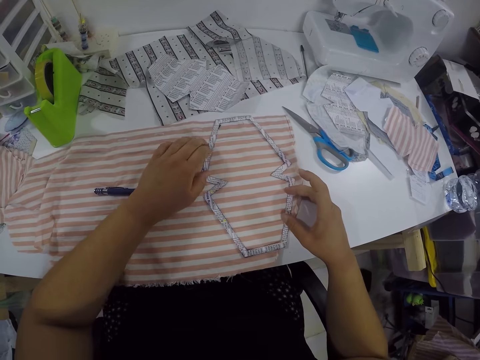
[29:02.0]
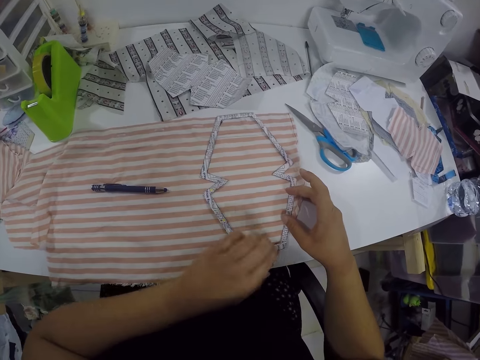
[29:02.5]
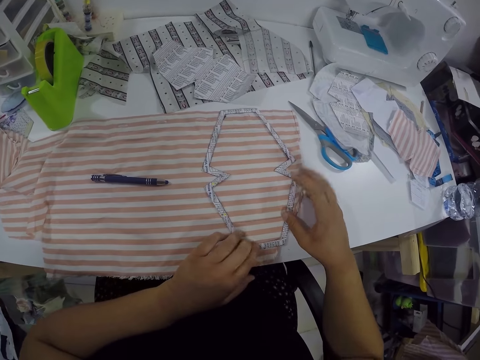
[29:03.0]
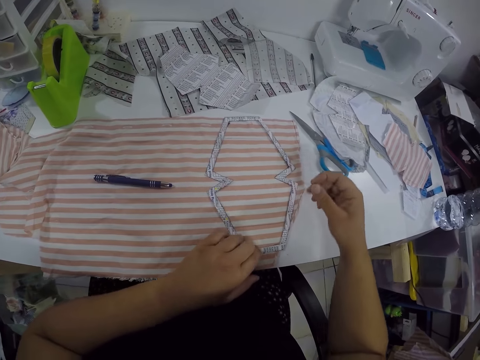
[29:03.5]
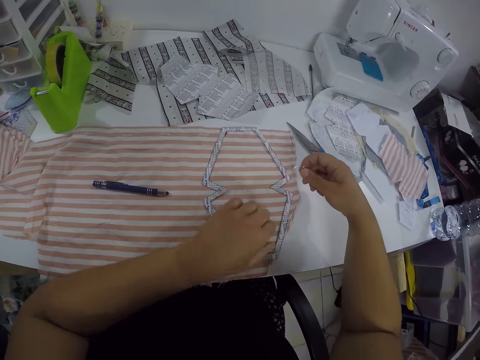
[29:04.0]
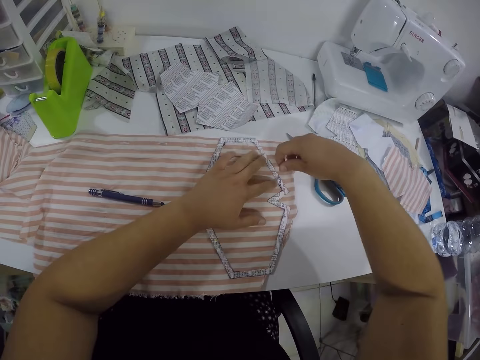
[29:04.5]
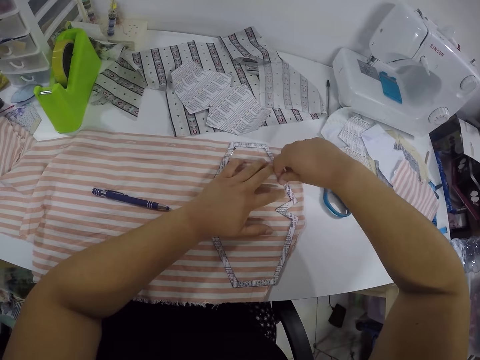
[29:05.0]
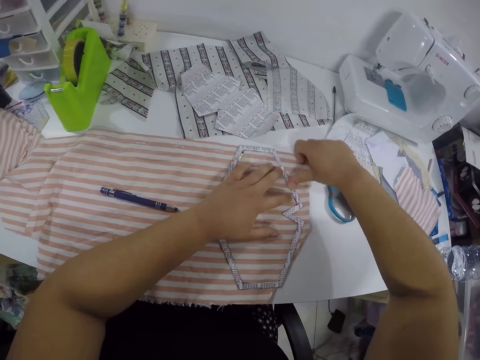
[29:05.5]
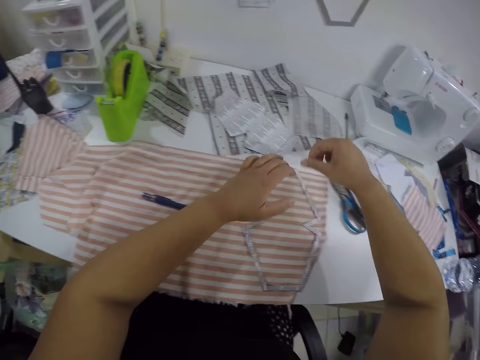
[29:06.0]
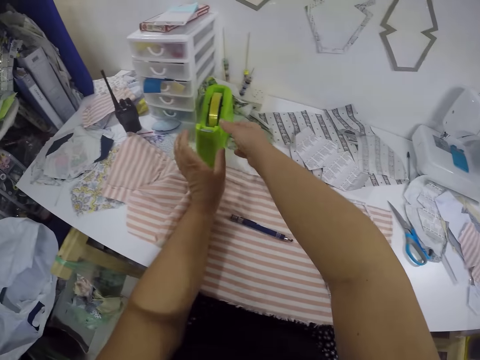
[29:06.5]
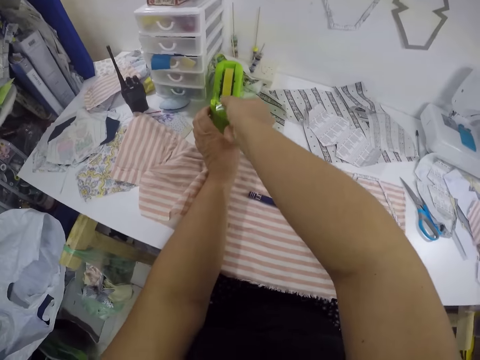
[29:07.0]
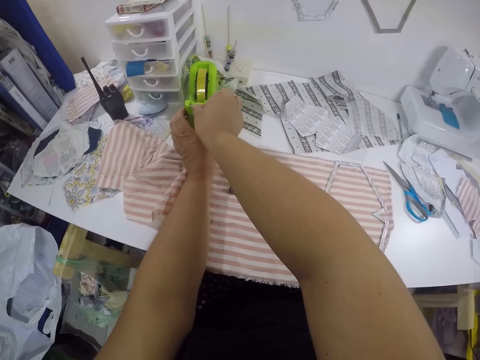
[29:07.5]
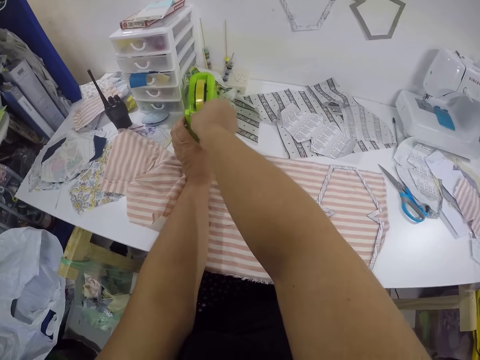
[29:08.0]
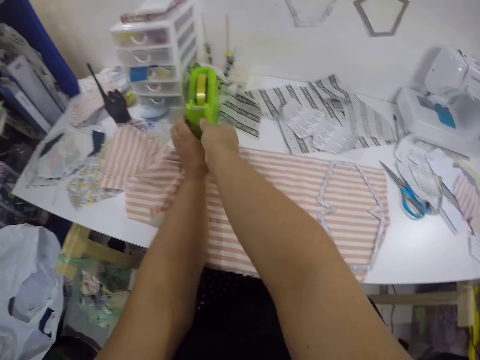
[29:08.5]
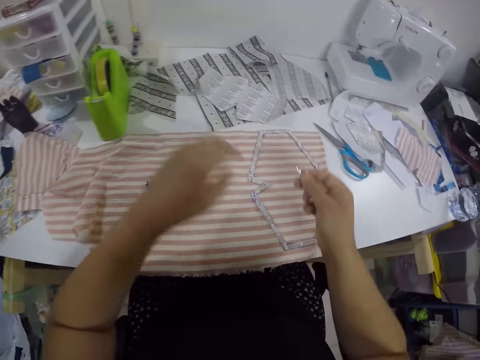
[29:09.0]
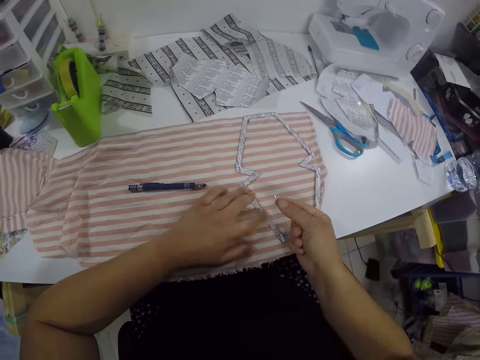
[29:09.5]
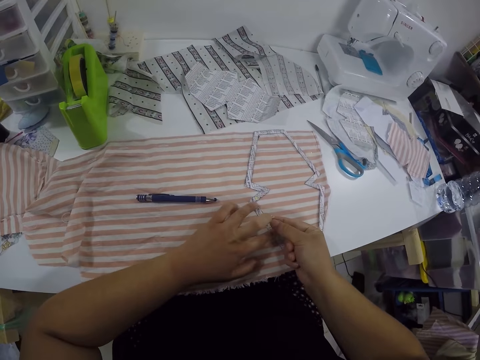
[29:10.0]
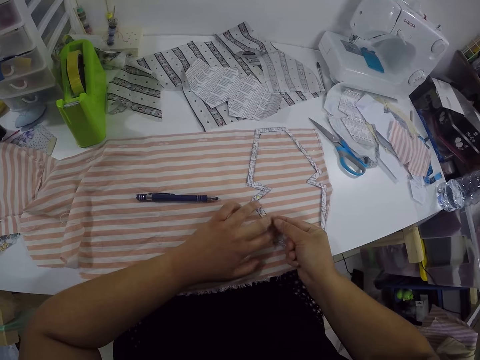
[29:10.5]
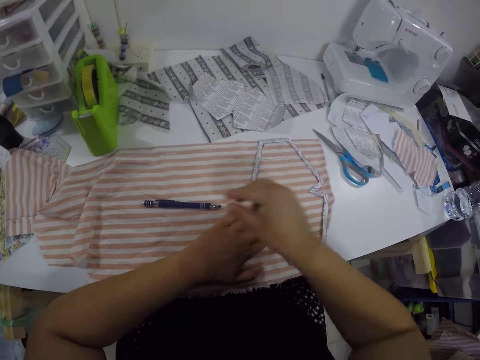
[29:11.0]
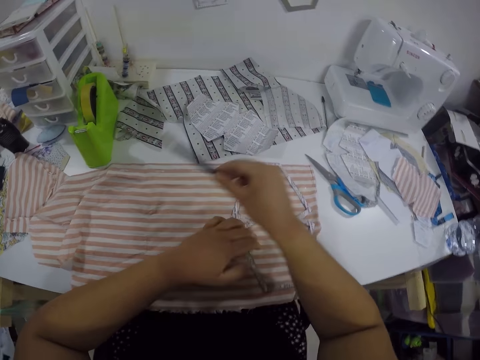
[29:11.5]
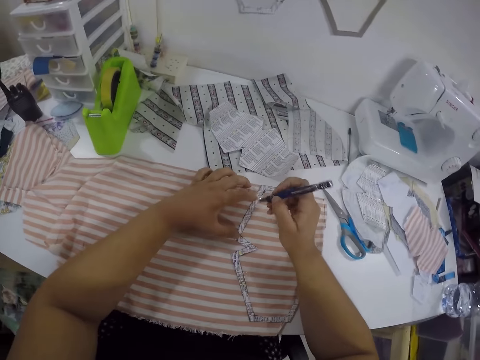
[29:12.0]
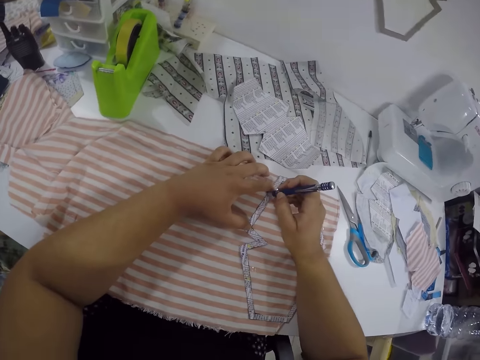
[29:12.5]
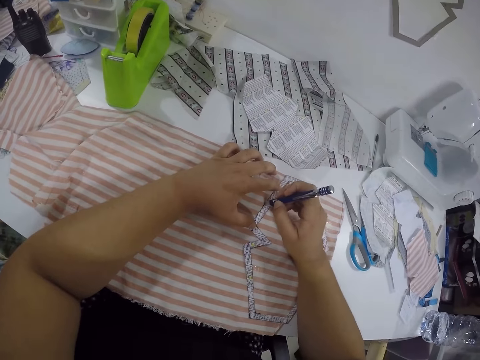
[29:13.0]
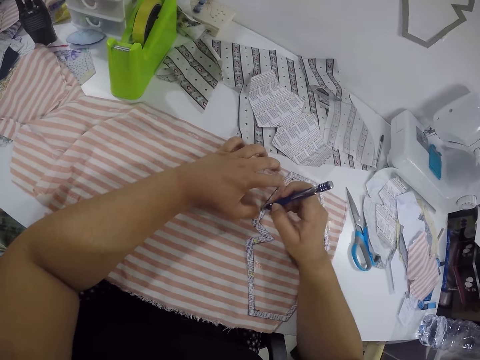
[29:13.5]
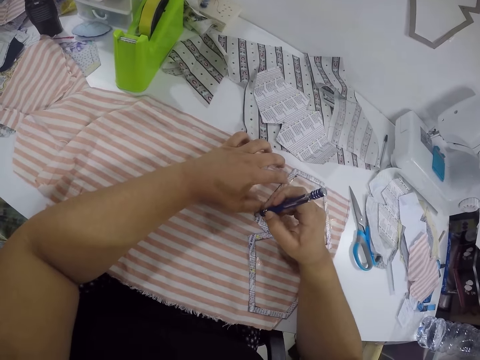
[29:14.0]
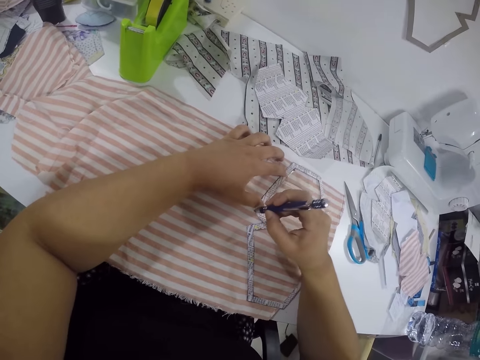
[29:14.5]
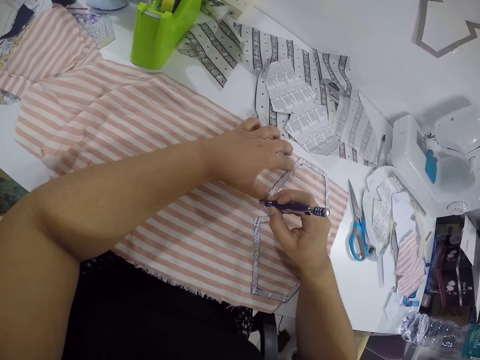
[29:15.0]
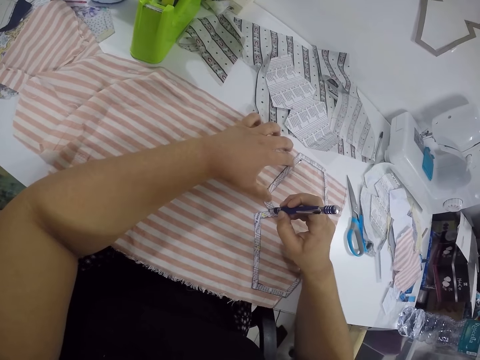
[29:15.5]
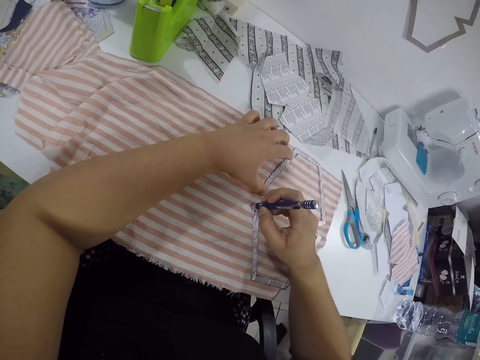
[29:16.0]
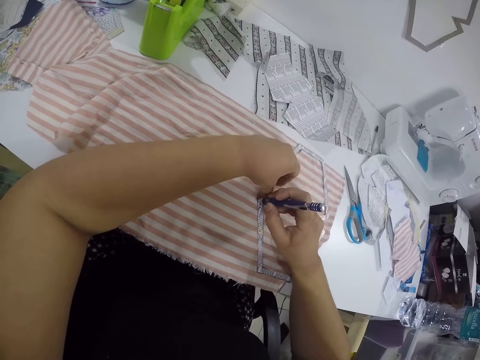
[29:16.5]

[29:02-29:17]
The camera wearer tapes the piece of cut out paper to the fabric on the table with both hands. He cuts the tape on the dispenser with both hands. He tapes the piece of cut out paper to the fabric on the table with both hands. He picks up the pencil on the table with his right hand. He draws on the fabric on the table round the paper with the pencil in his right hand.

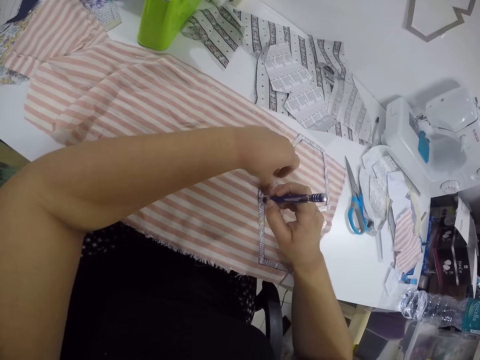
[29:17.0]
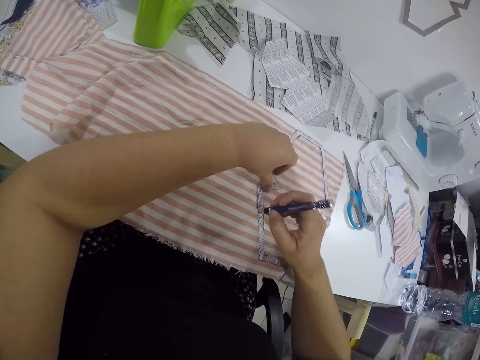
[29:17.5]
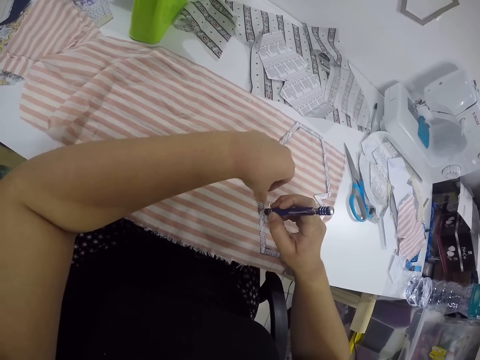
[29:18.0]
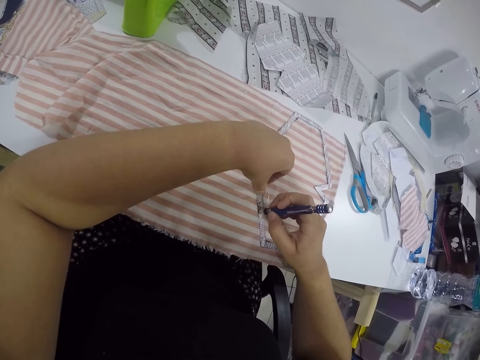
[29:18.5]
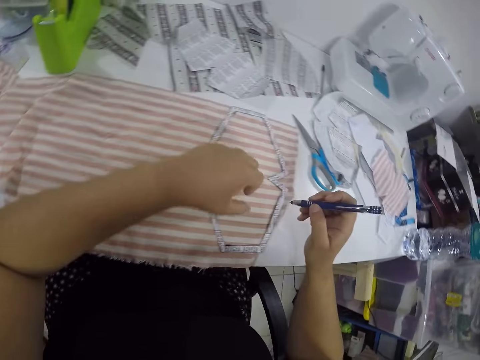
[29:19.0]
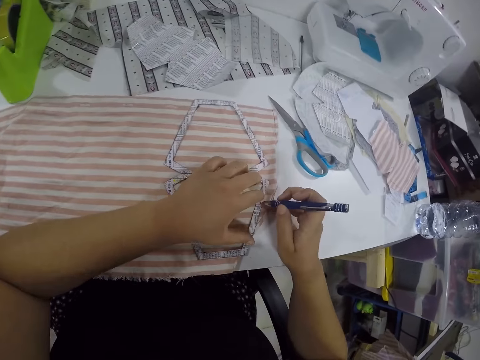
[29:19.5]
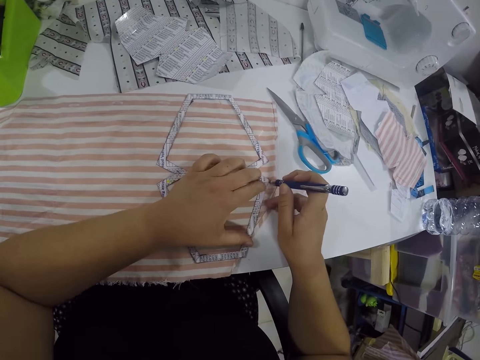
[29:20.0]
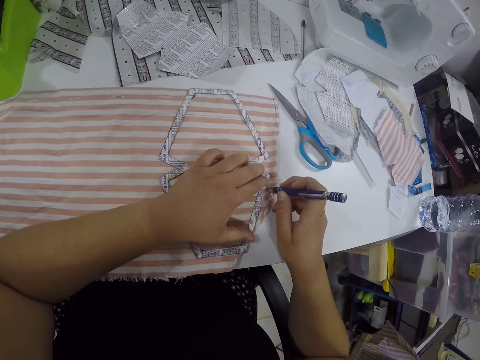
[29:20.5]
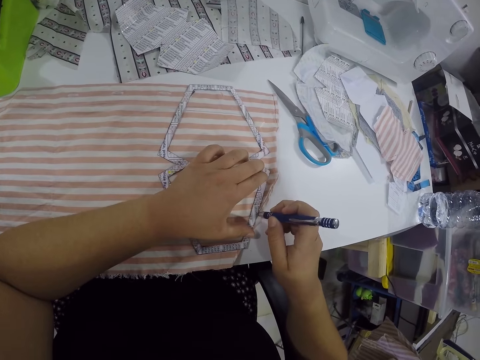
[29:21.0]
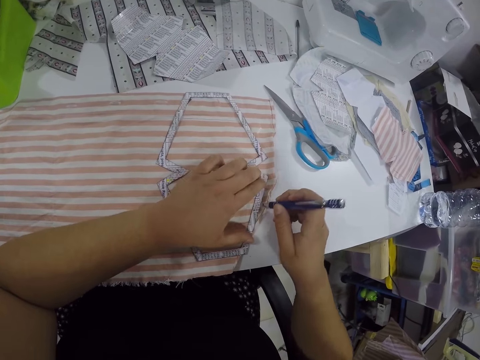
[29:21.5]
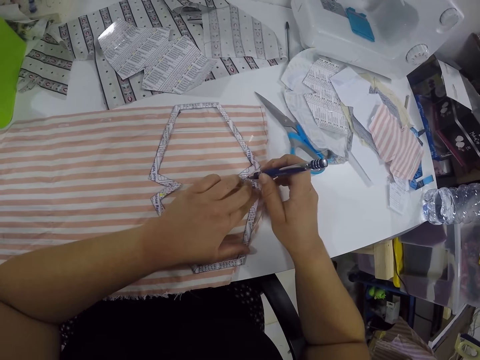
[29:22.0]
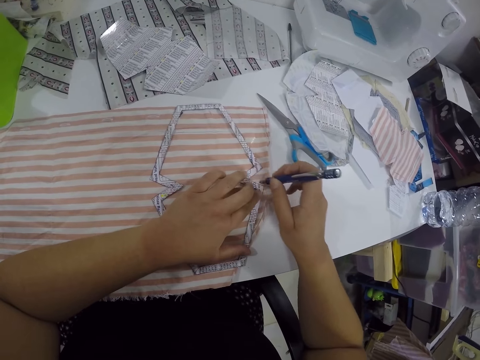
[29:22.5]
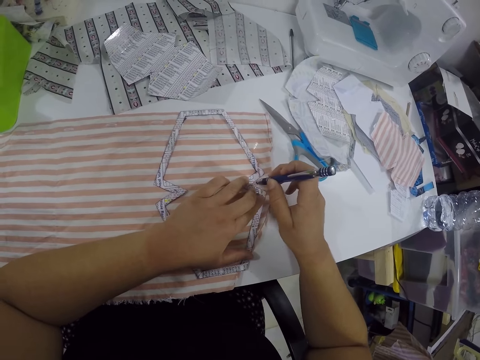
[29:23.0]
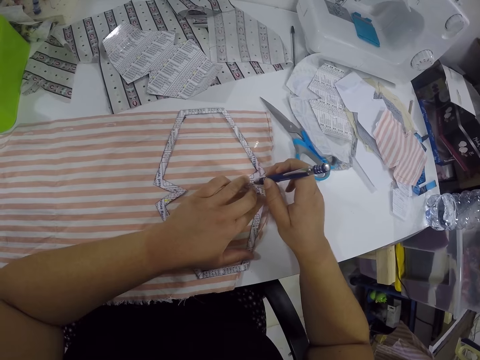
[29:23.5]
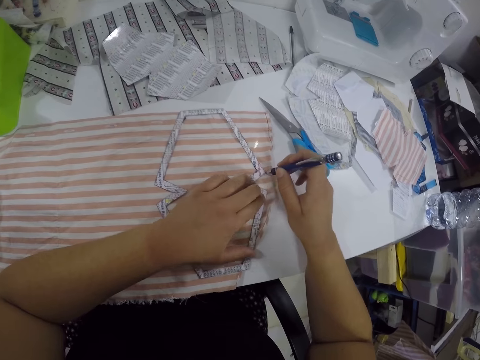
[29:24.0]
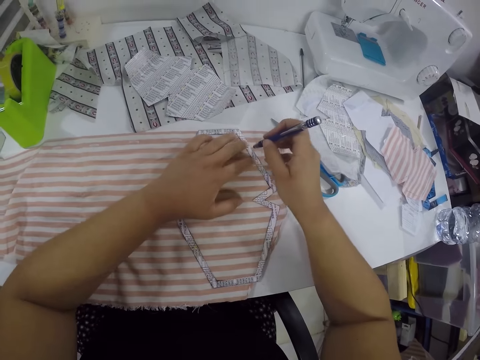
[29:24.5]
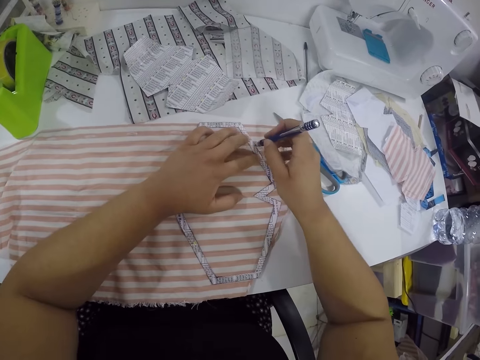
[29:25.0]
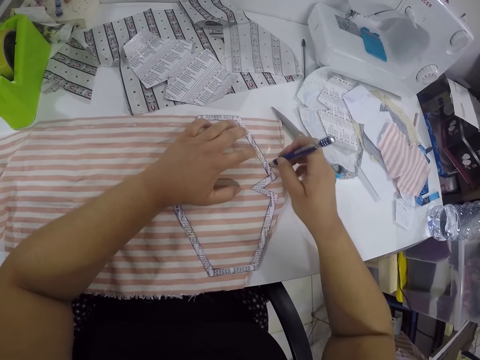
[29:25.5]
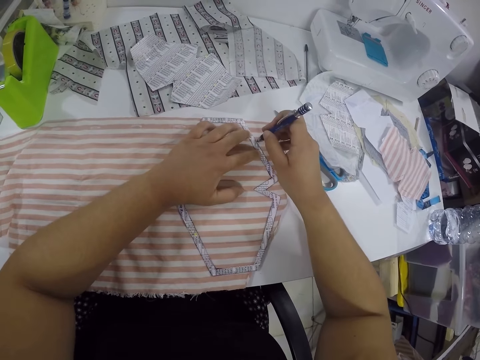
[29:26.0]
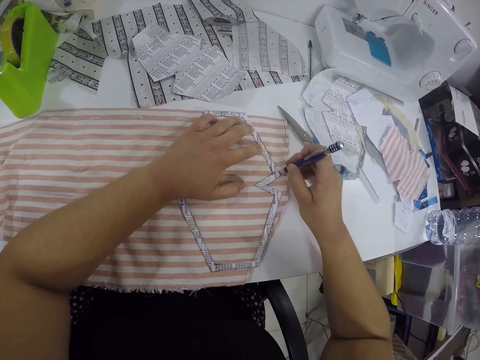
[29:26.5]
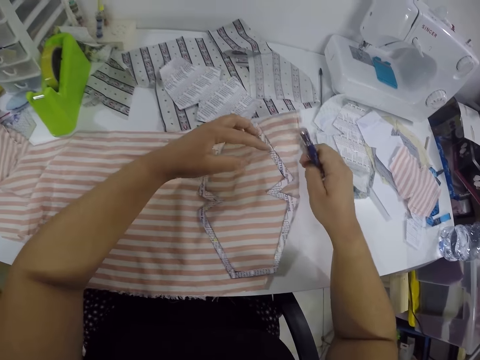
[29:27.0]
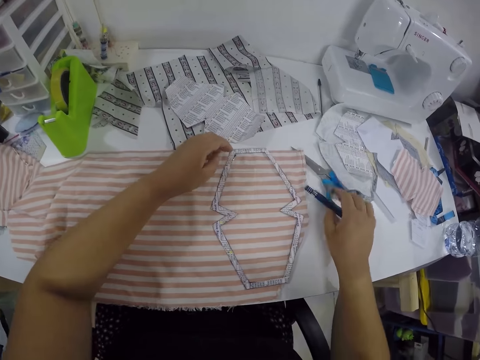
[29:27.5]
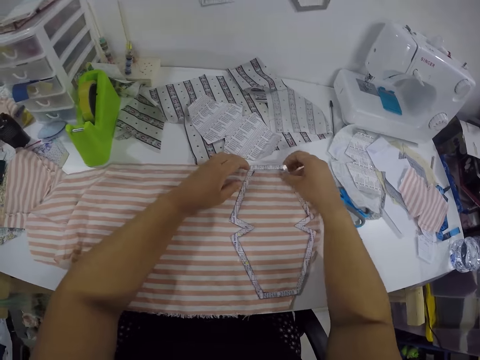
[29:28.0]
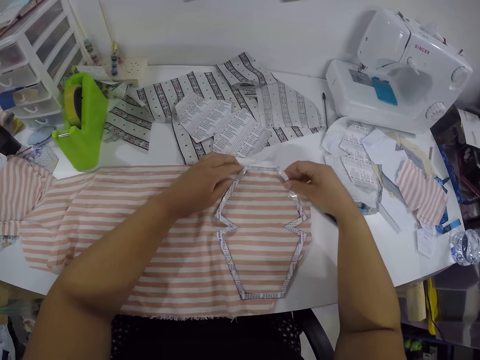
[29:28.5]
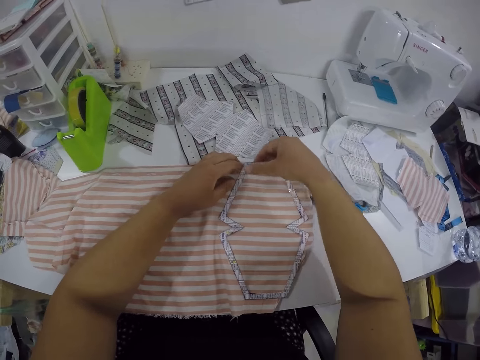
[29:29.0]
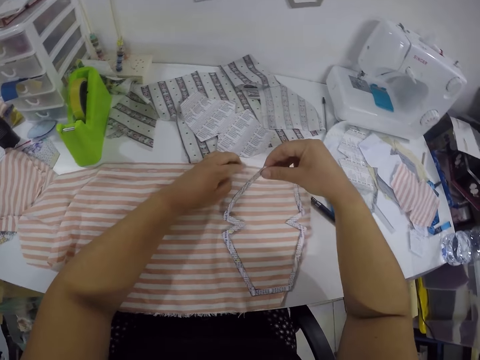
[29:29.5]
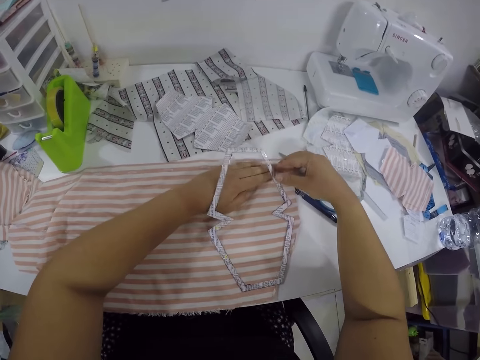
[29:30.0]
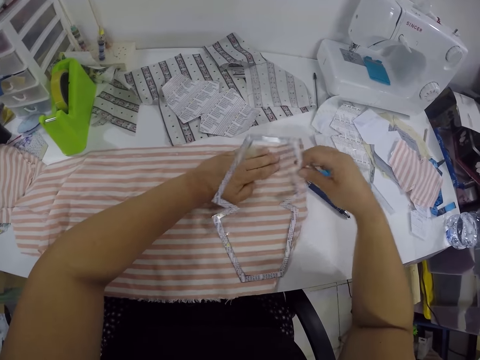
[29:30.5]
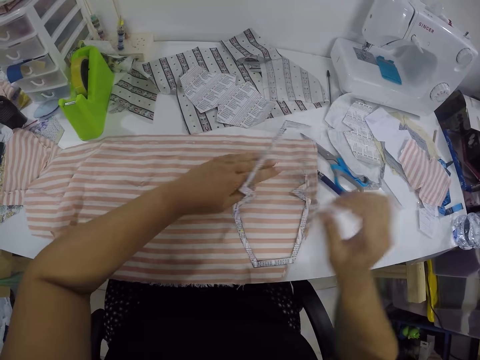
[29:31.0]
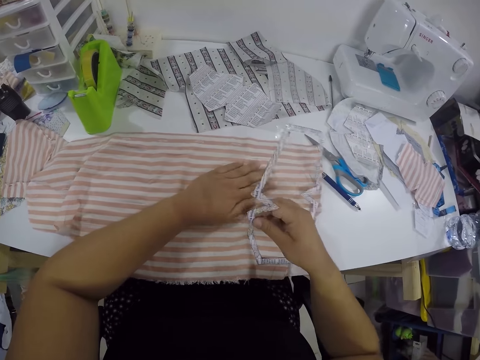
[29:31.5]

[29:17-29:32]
The camera wearer drops the pencil in his right hand on the table. He pulls the piece of cut out paper from the fabric with both hands.
